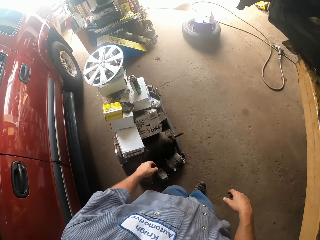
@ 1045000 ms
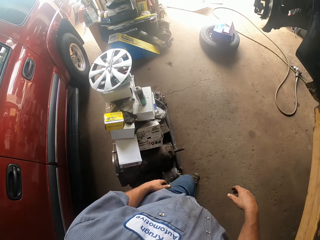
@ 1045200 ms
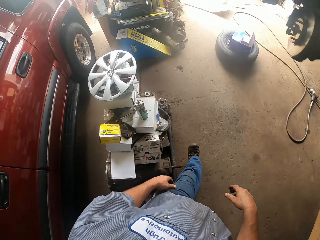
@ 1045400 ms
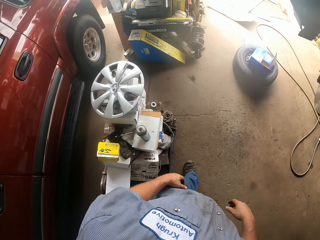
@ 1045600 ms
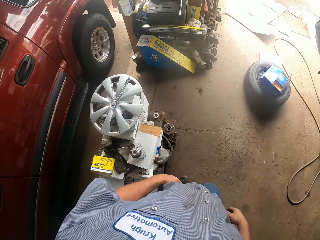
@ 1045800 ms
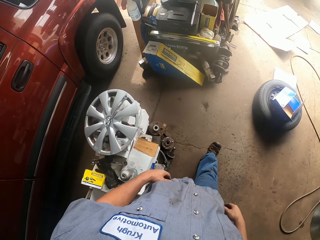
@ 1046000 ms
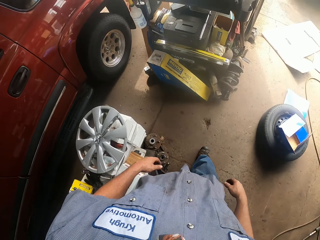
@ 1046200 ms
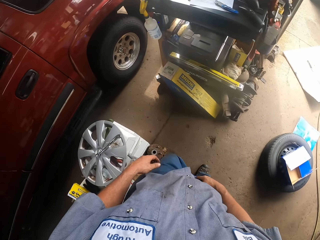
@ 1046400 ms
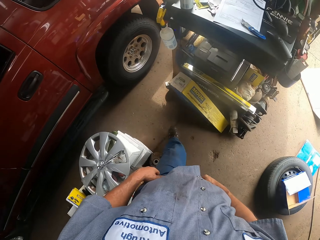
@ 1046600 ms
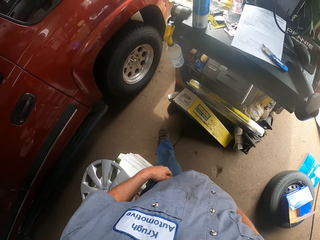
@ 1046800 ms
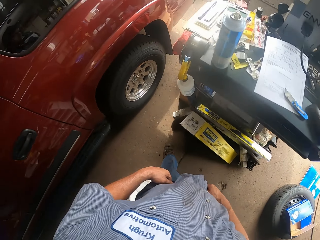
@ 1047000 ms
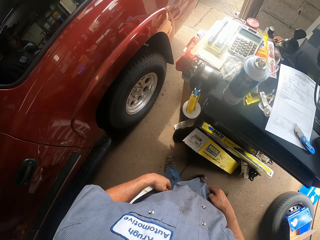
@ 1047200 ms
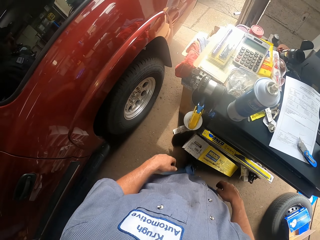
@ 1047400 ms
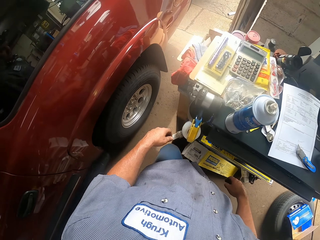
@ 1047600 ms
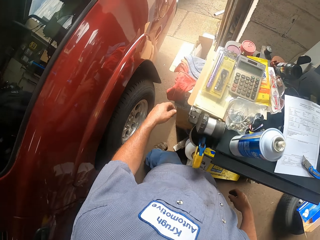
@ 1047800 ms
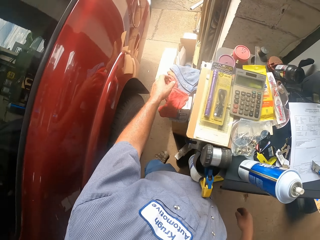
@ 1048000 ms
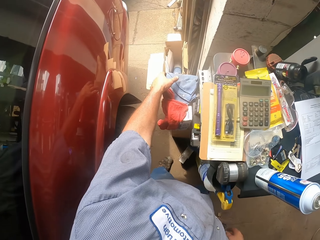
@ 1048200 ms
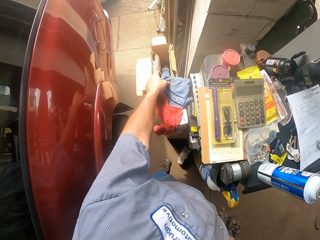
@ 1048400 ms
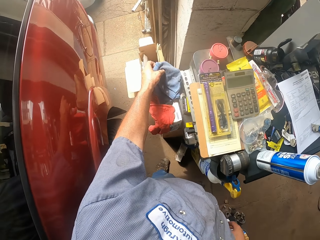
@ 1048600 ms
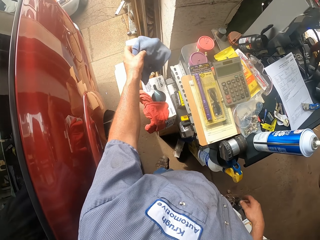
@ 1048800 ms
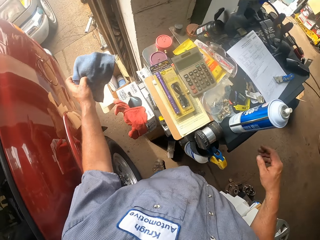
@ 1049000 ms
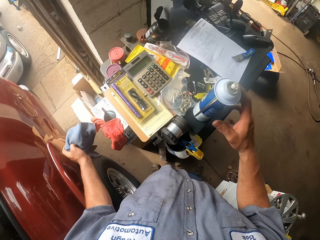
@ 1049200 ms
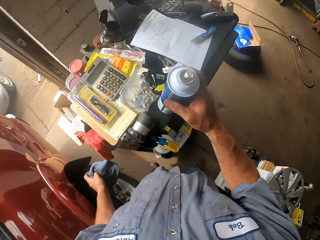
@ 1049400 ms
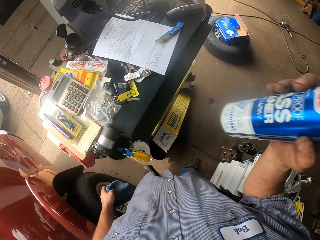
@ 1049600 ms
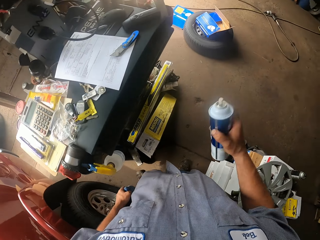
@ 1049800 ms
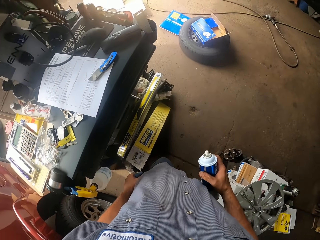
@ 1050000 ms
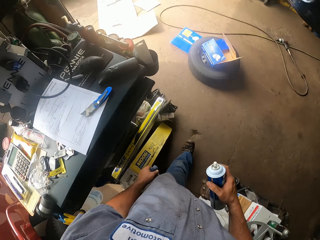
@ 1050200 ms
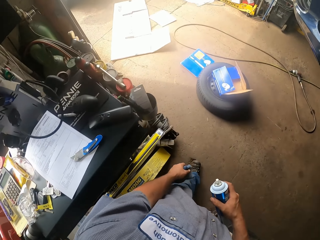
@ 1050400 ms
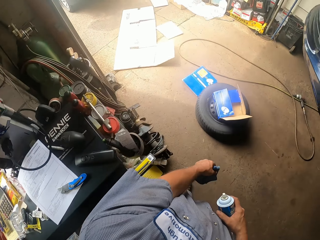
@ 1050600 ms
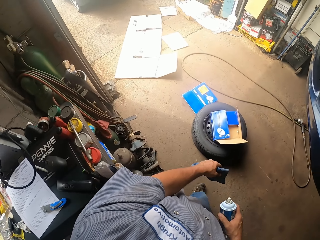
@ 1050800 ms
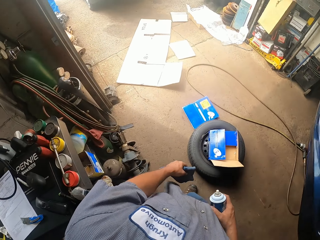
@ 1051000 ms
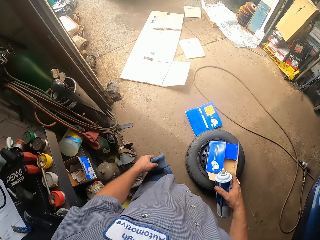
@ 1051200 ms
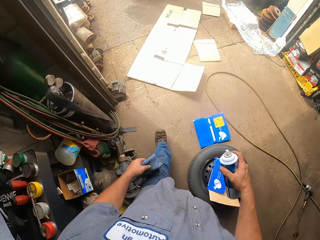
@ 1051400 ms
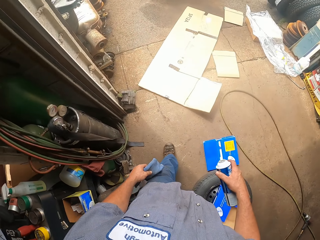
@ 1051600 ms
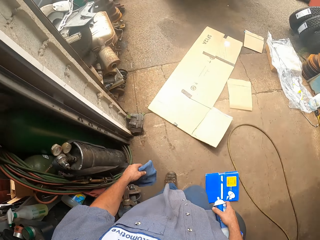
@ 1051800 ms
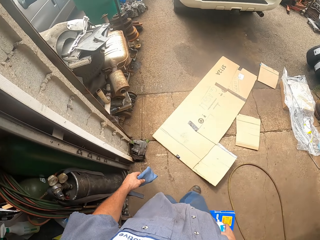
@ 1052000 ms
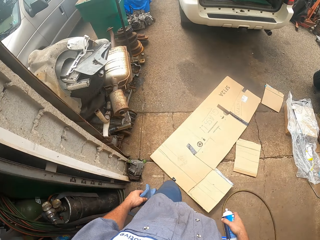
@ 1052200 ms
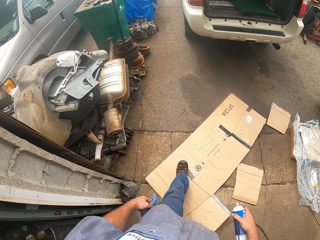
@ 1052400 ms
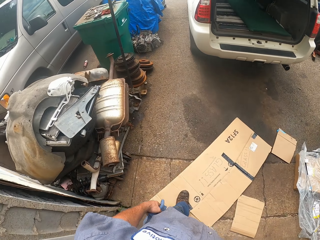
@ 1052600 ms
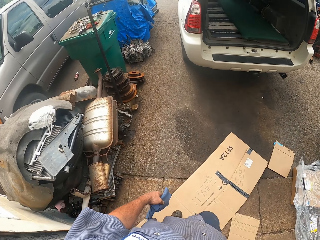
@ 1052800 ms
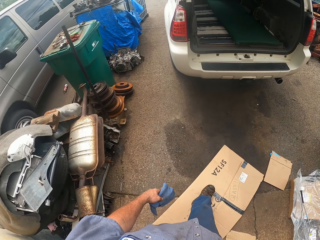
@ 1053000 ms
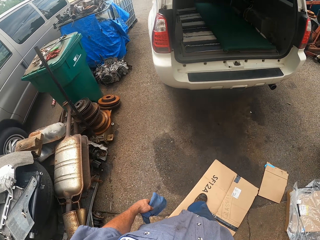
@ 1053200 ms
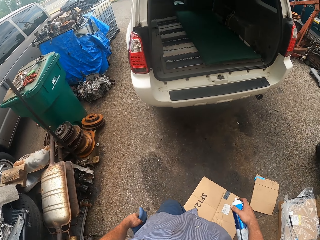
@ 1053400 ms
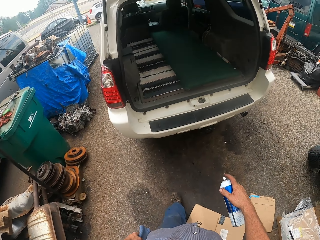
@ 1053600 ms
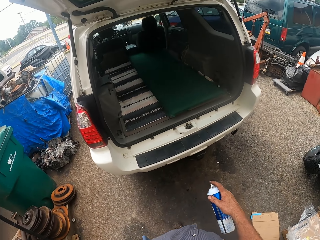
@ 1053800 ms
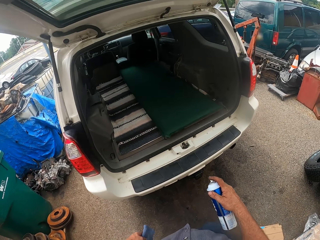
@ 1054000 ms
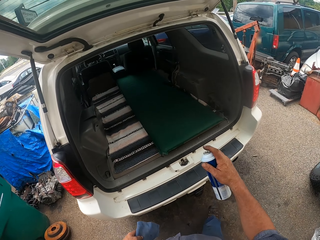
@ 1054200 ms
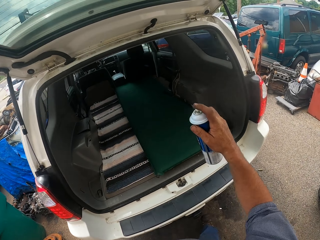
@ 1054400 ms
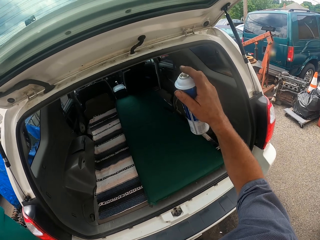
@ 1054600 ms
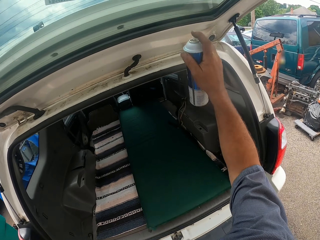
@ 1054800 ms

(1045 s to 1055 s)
The camera wearer walks around. They pick up the cloth or towel. They pick up the spray. They walk outside. They walk around.

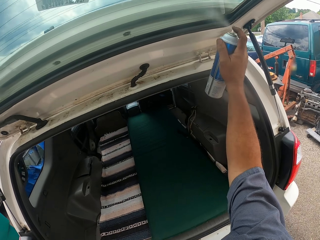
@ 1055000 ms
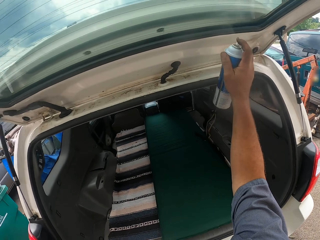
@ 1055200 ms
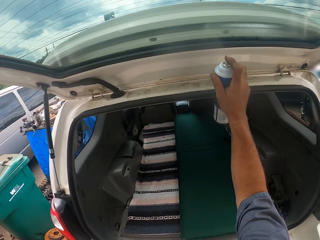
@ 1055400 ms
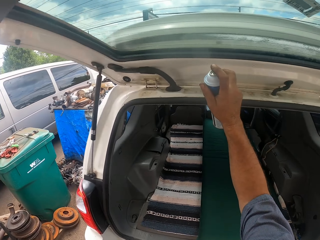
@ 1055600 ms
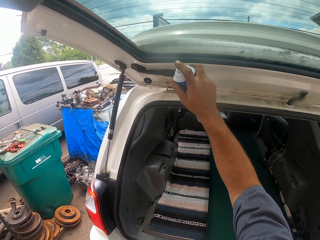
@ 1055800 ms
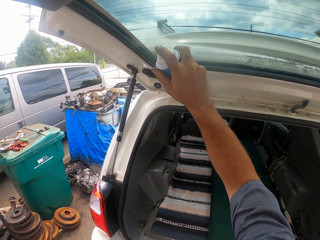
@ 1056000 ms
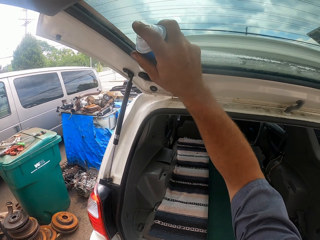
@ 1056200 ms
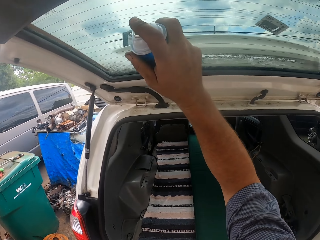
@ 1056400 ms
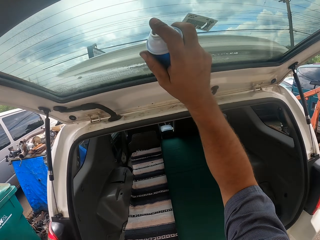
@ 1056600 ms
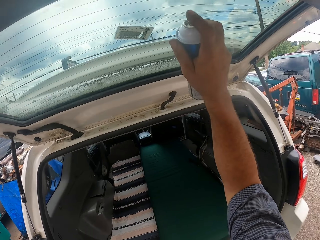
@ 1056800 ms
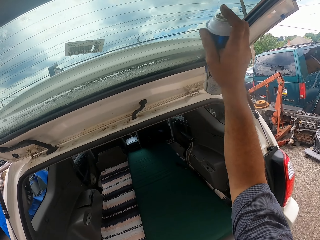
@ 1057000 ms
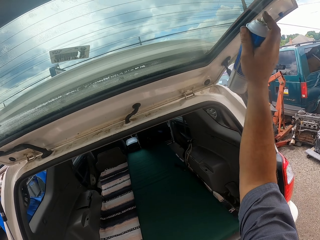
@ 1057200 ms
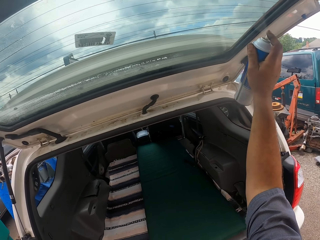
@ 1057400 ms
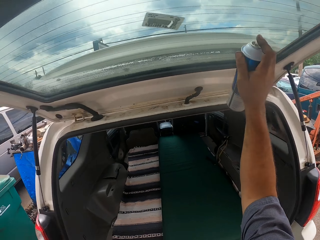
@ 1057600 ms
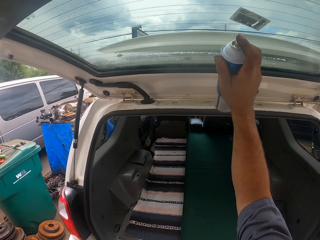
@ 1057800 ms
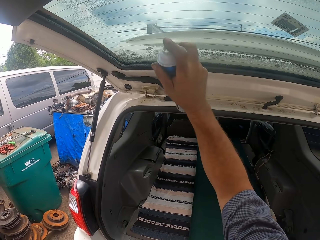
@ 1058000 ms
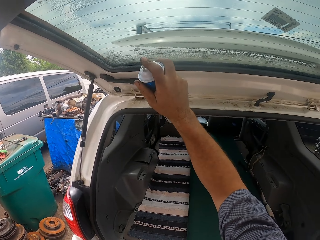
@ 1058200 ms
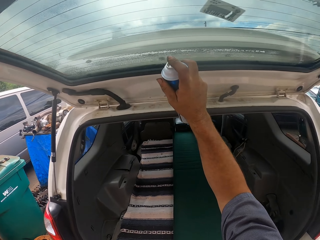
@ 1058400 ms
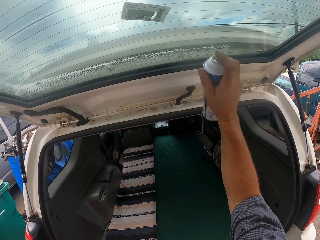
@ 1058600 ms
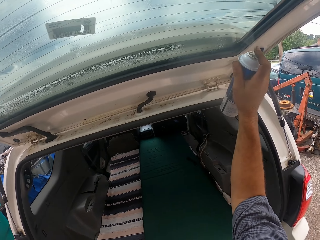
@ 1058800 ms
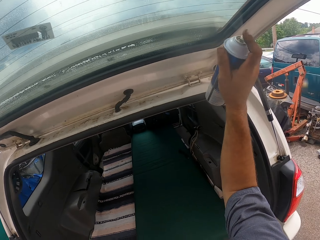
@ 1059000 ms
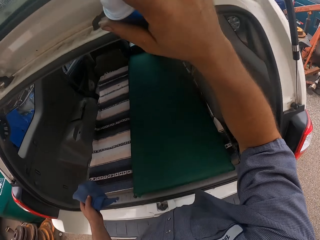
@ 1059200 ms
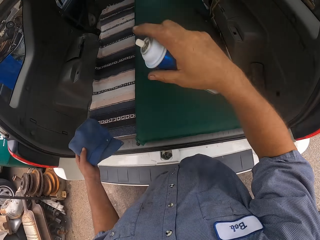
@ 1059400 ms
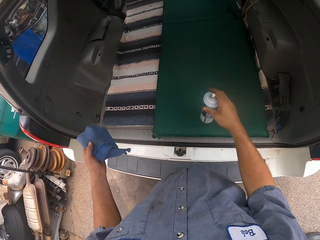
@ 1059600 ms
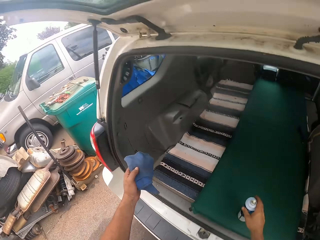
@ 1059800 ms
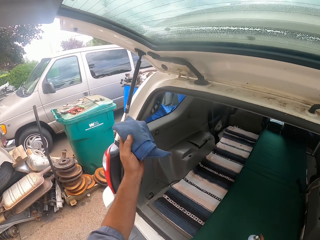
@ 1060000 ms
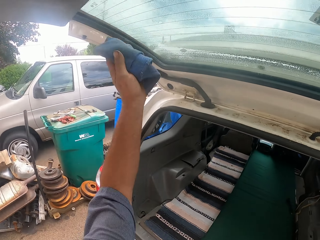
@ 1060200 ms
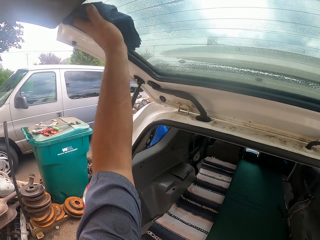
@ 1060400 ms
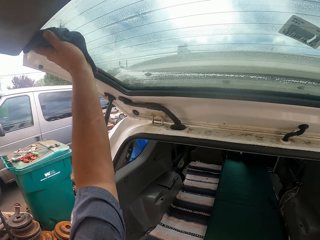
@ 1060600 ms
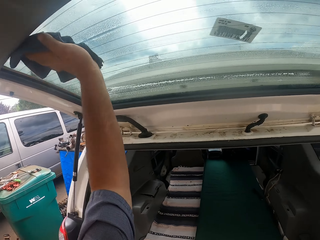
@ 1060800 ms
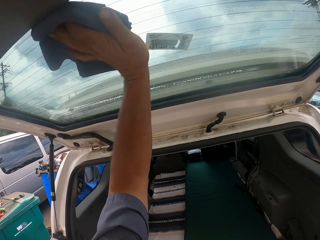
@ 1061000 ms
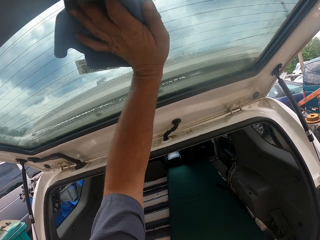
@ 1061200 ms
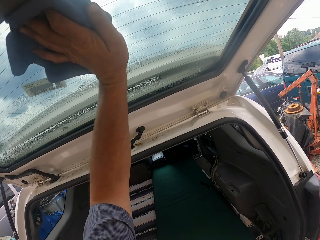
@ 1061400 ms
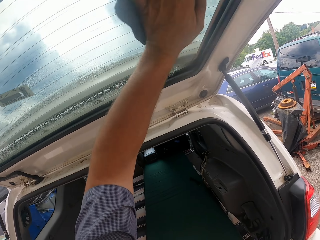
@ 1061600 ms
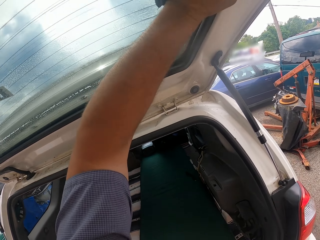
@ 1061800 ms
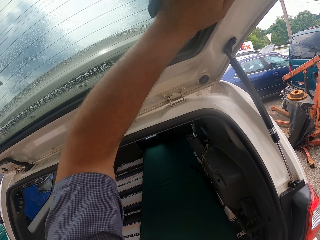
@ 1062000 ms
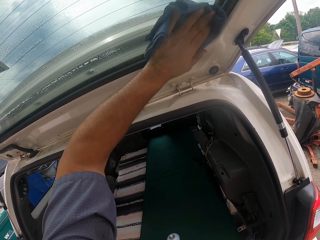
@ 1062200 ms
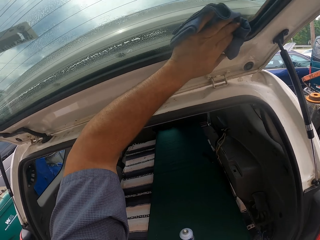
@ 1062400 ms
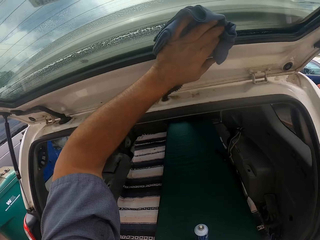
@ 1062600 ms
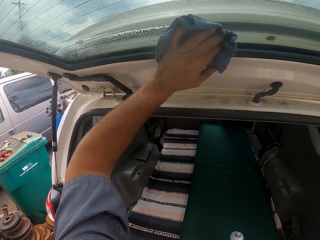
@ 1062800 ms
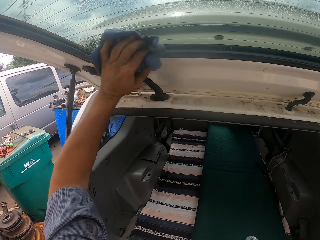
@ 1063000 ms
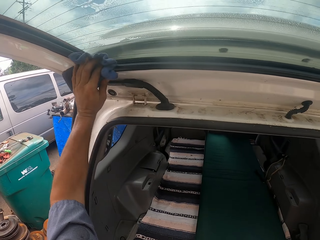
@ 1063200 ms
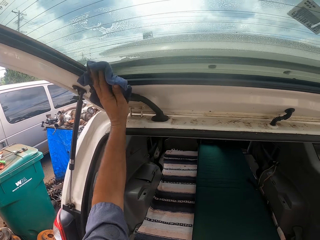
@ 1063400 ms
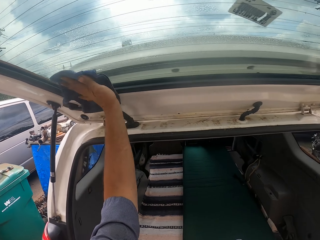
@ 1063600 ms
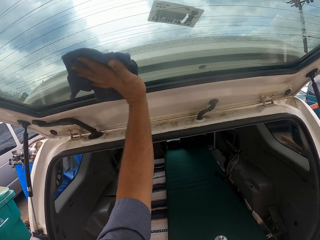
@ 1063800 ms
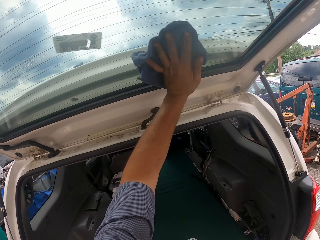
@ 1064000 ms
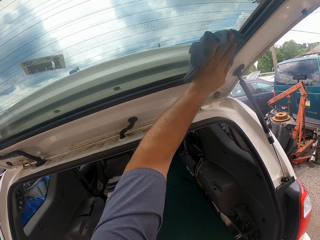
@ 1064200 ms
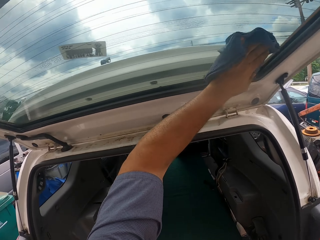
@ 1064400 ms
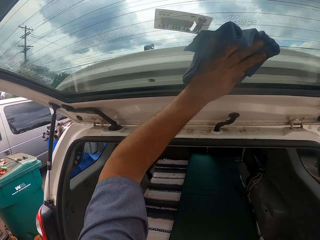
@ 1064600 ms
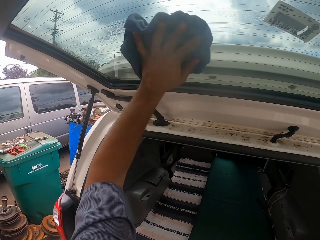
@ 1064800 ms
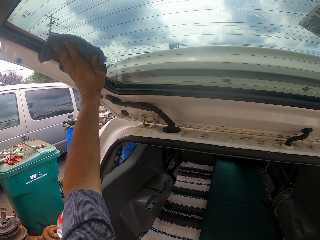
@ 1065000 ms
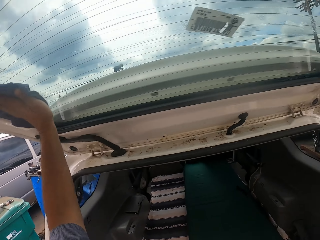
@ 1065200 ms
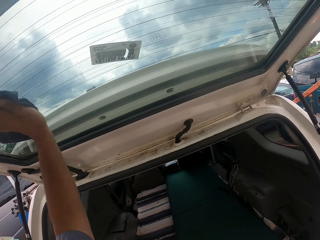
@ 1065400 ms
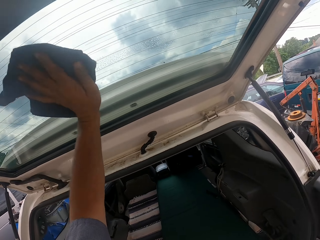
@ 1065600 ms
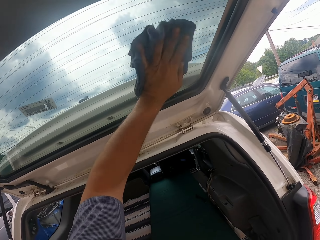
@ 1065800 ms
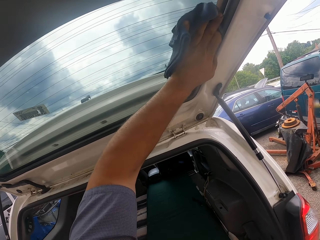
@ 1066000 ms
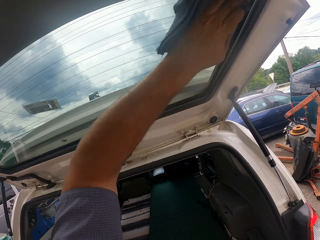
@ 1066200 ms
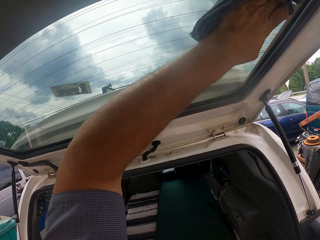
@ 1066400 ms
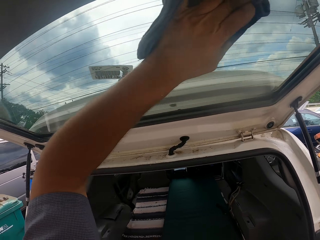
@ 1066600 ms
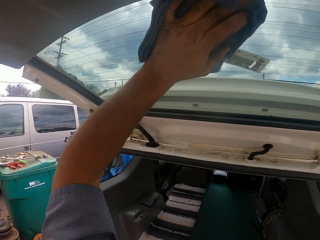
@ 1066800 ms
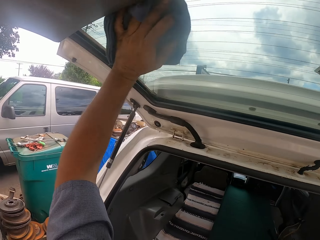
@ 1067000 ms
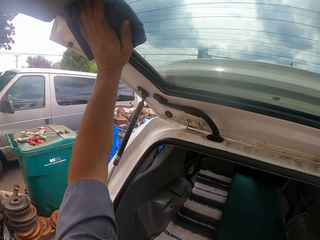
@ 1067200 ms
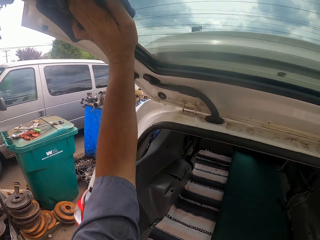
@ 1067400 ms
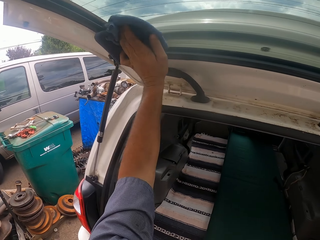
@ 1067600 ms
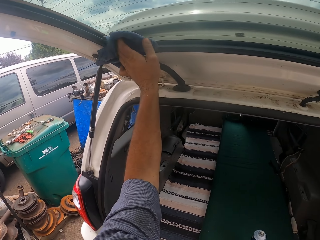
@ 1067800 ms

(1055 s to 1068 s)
The camera wearer sprays something on the door window. They spray the behind mirror. They drop the spray. They wipe the window. They wipe the behind mirror using the towel. They wipe it again.
